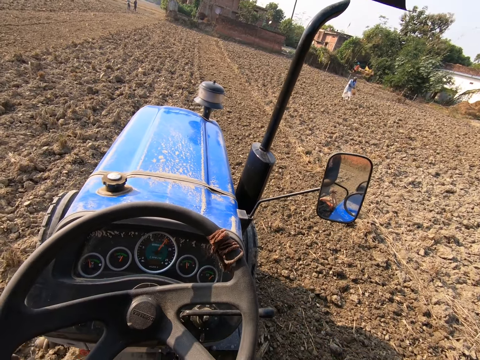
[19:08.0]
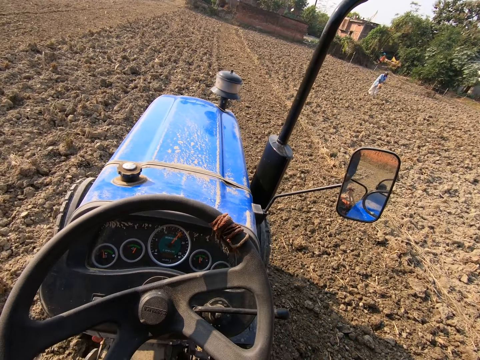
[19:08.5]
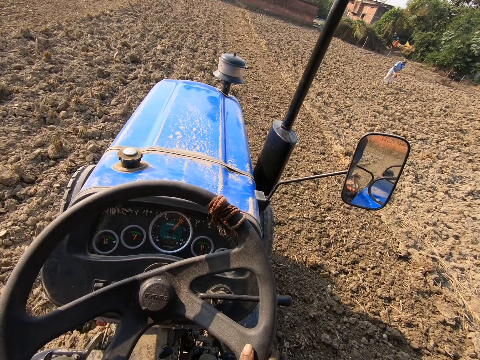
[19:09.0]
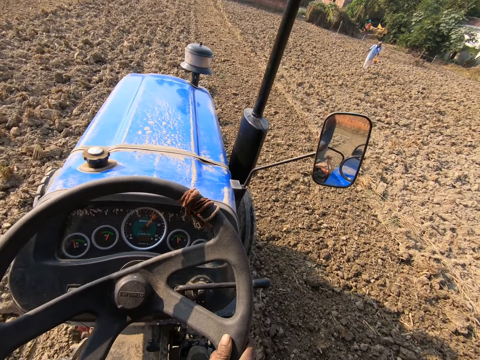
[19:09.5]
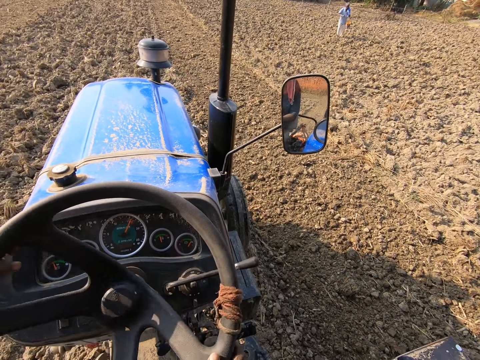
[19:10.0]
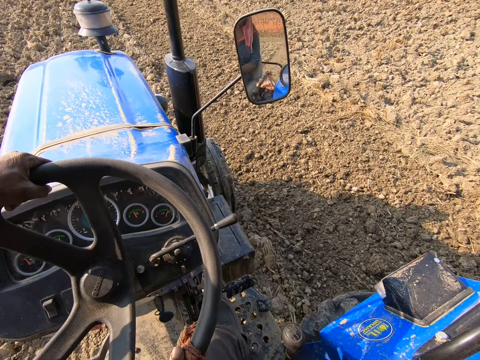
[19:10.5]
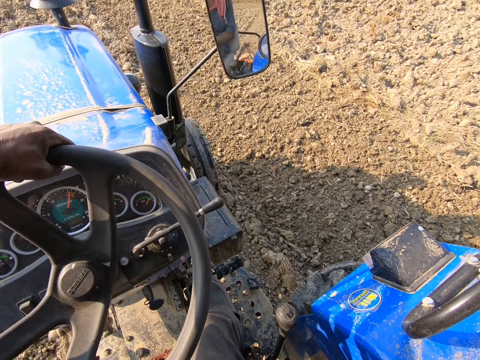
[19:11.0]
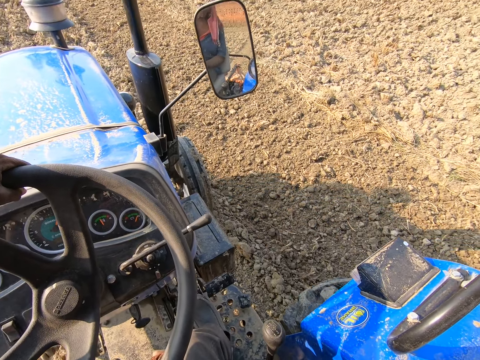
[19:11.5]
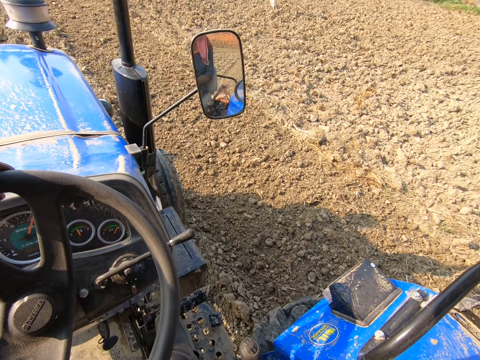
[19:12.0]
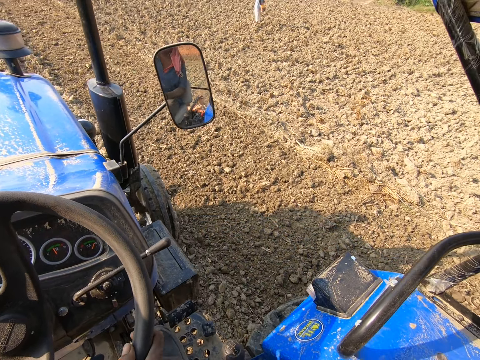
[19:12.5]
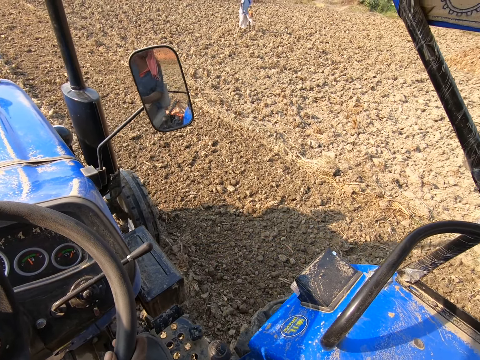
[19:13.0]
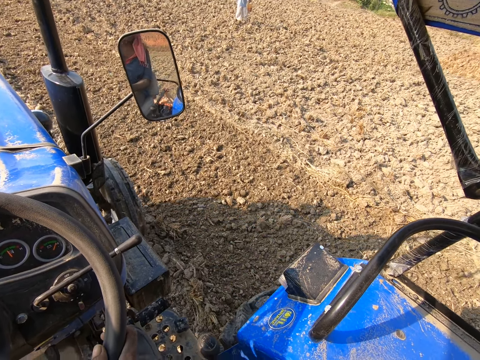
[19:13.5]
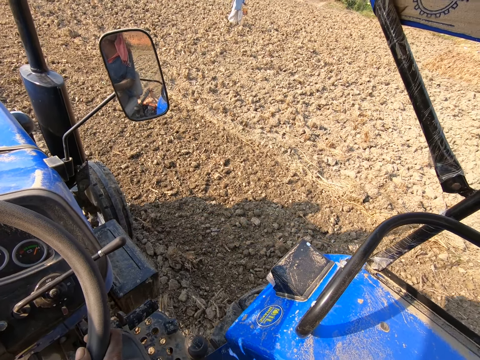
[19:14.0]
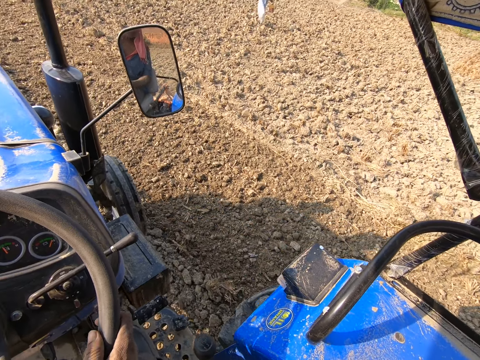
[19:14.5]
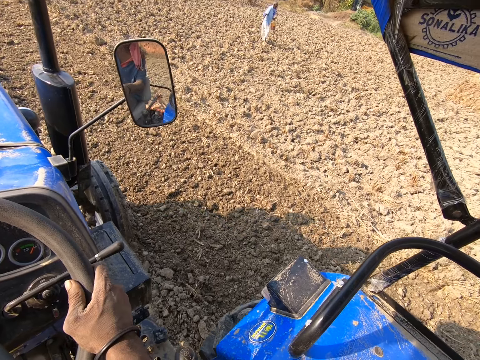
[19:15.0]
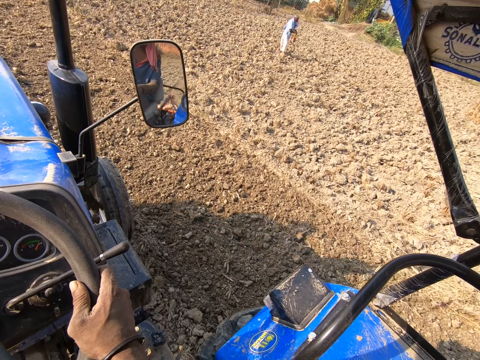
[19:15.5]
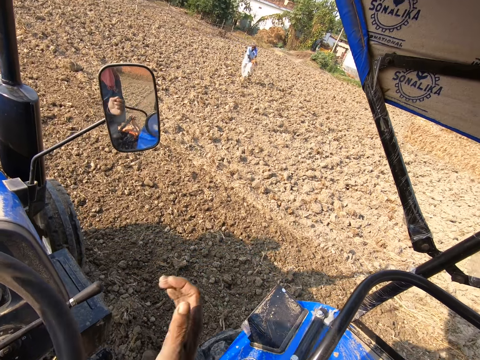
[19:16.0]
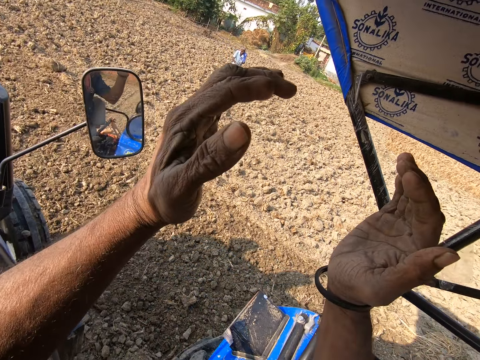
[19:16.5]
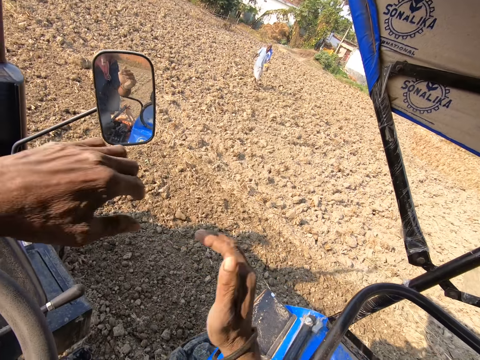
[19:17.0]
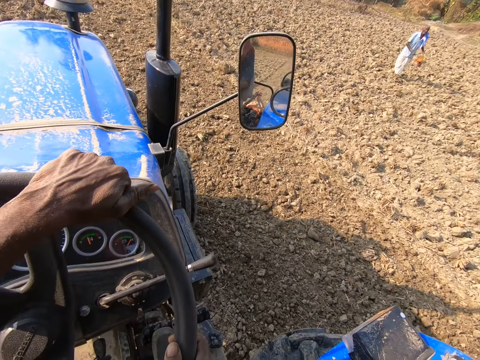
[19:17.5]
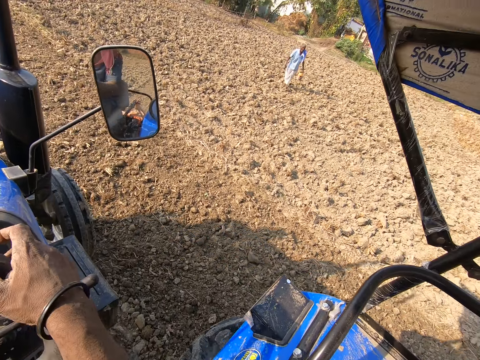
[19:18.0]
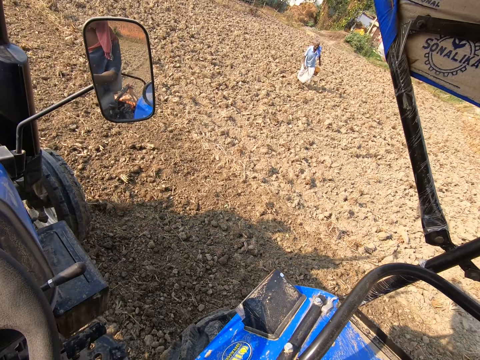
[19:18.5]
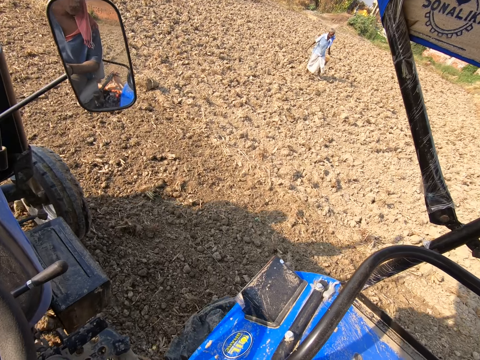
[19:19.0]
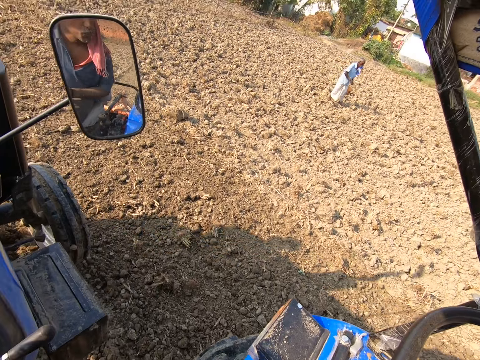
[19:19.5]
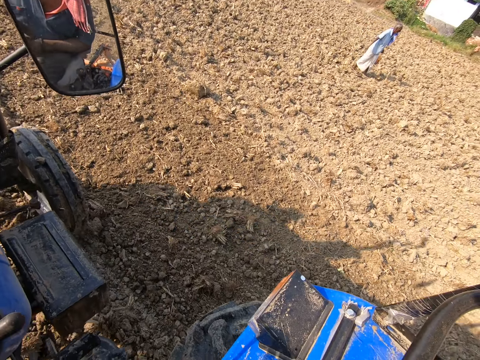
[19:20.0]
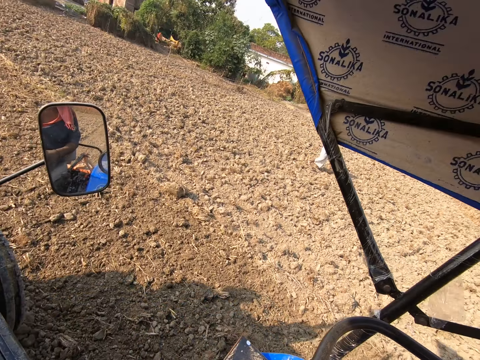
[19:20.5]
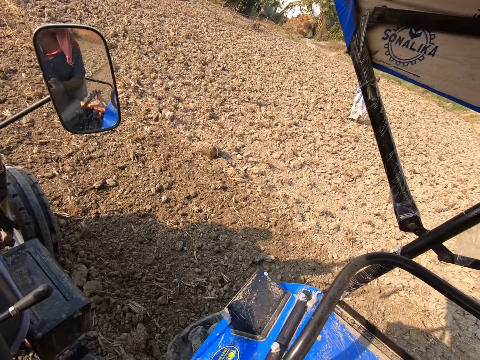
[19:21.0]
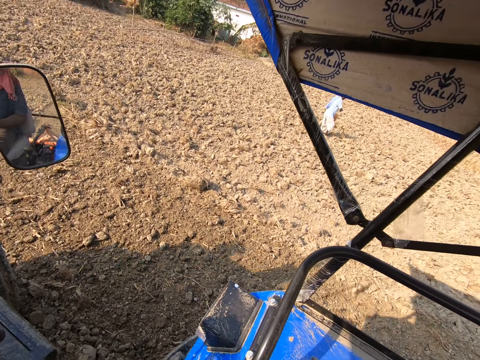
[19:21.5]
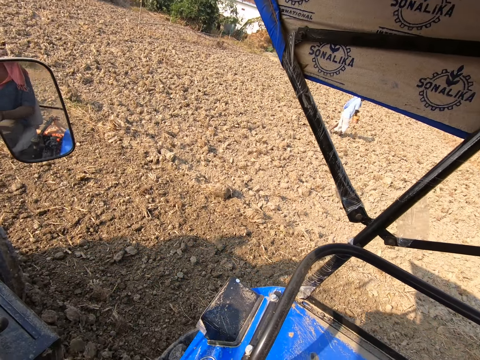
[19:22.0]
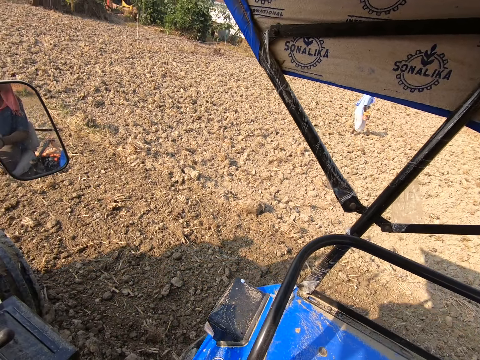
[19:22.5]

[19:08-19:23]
The camera wearer holds the steering wheel as he drives. He waves his hands to a man on the farmland. He lifts his hands in the air. He holds the steering wheel with his hands. He drives the tractor on the farmland.

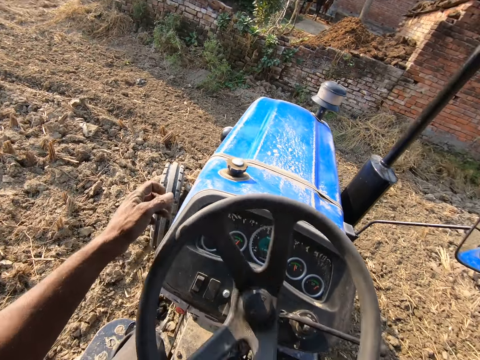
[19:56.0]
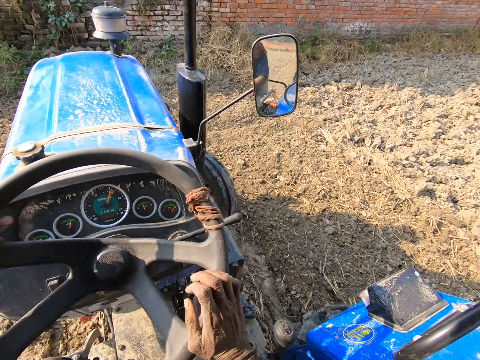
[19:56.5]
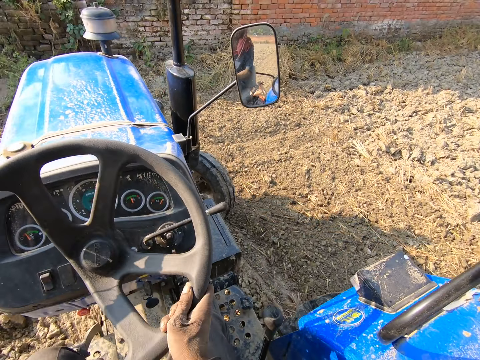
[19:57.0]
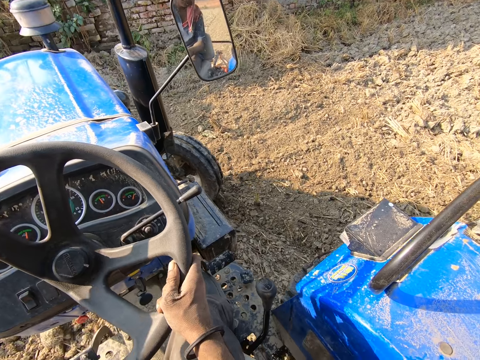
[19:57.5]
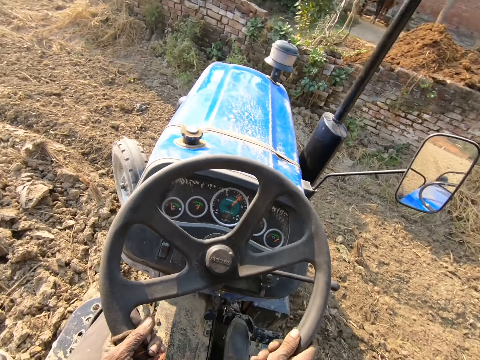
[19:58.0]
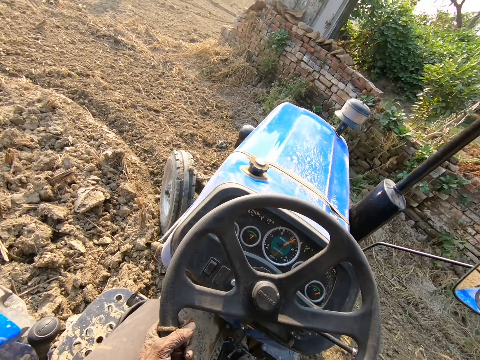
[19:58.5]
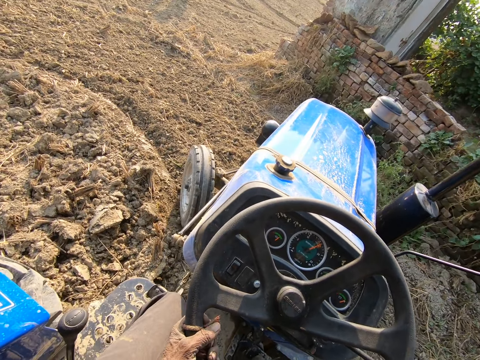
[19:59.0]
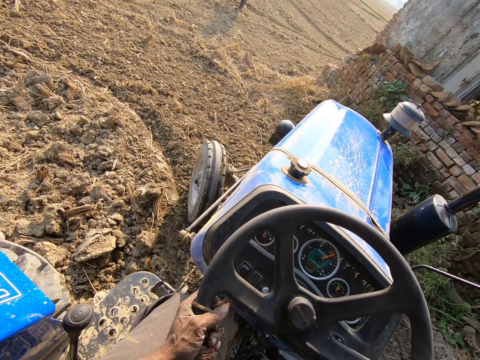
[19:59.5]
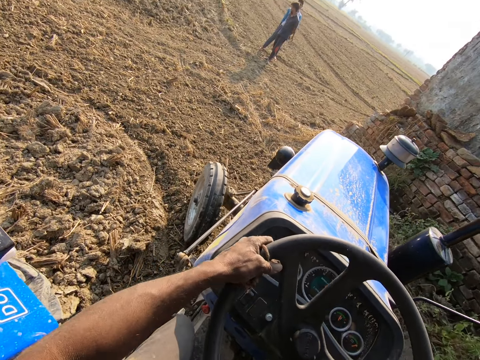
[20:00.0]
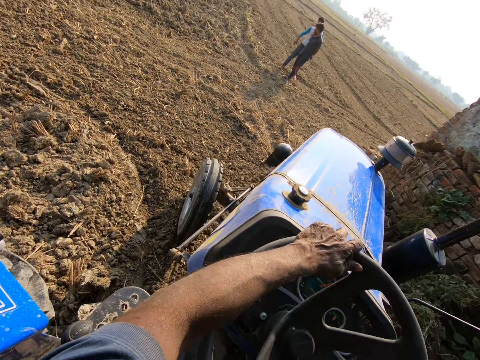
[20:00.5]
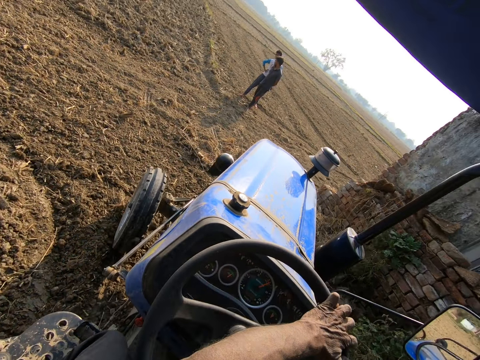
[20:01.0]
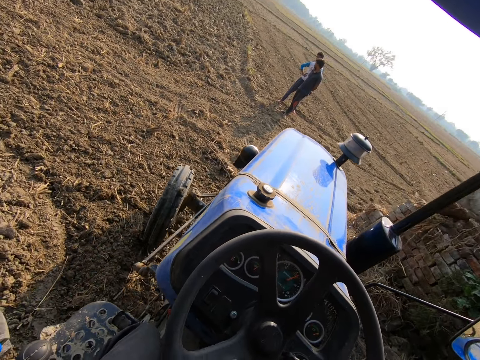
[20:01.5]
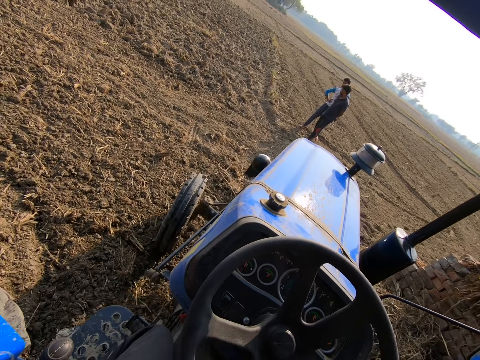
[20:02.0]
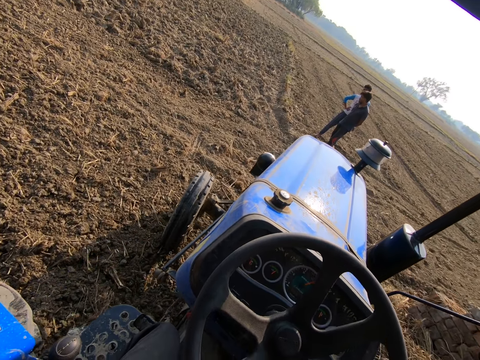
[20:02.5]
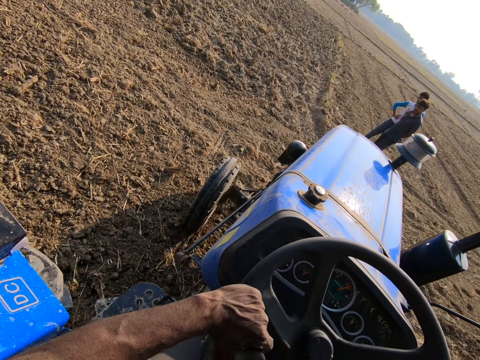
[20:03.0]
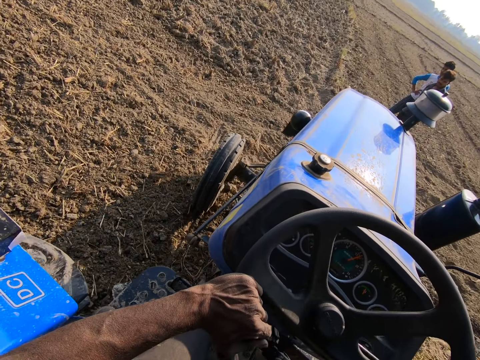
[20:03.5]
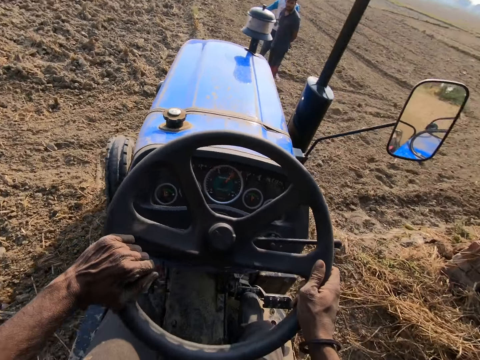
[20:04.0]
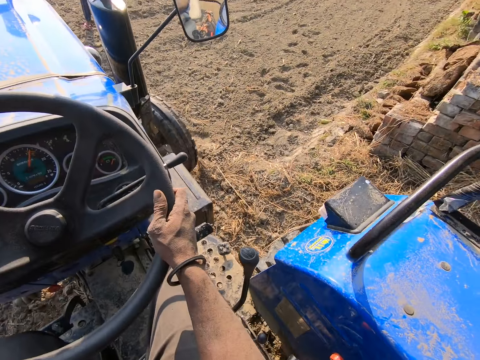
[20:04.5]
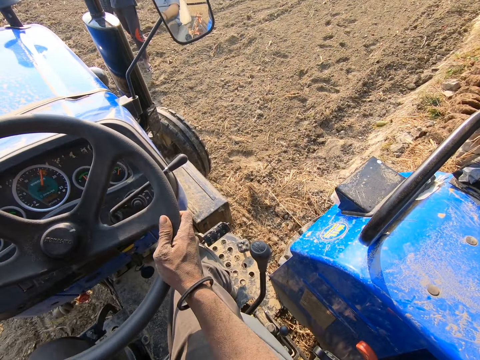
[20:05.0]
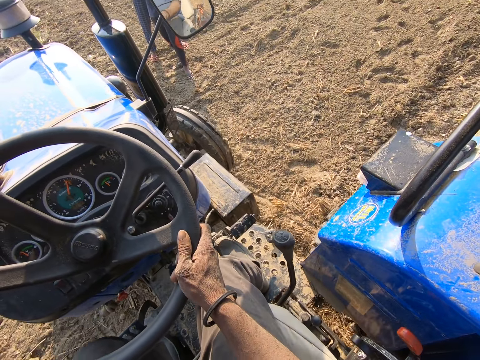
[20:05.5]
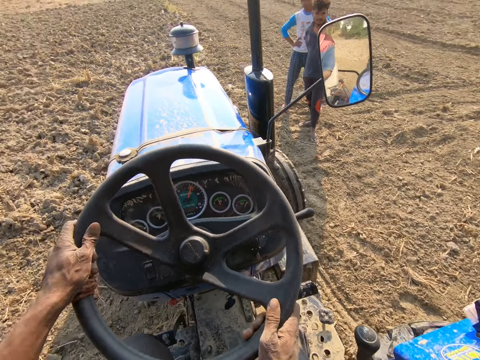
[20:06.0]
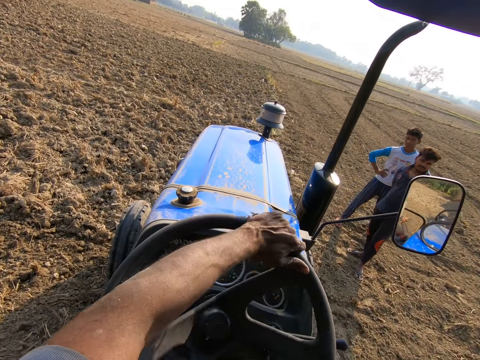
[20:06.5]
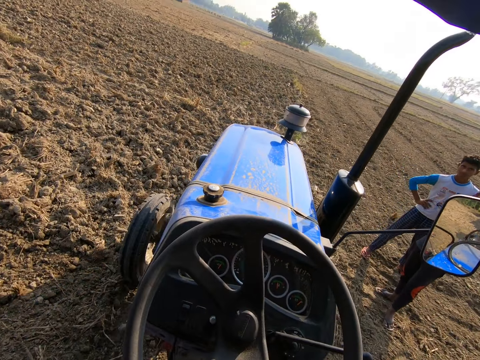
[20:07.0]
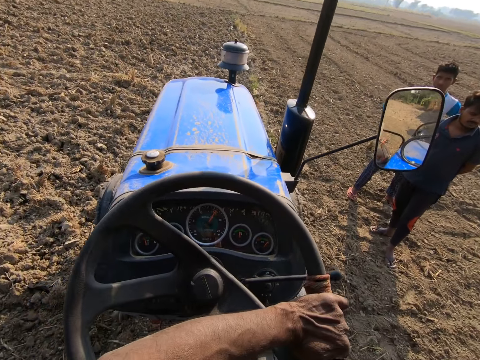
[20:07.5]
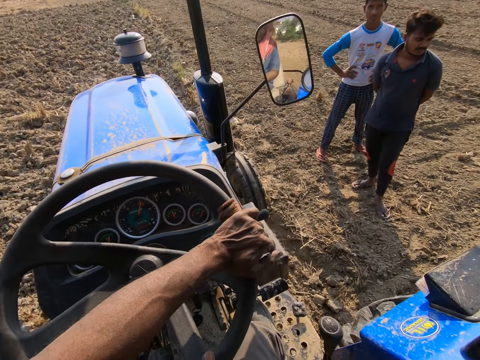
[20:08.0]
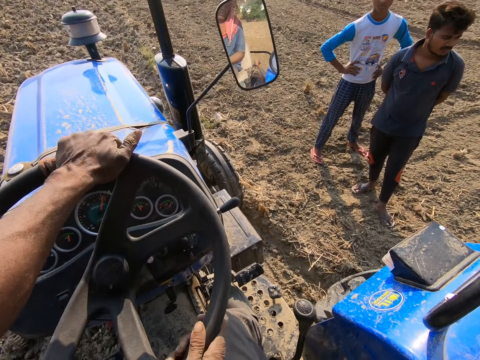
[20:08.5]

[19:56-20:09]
The camera wearer steers around the corner.
